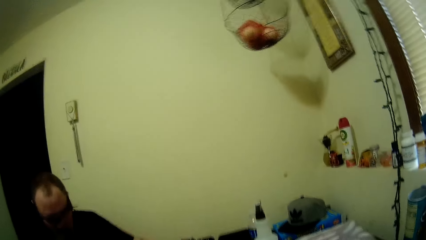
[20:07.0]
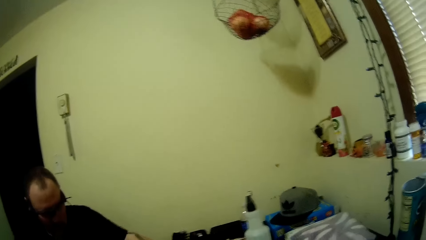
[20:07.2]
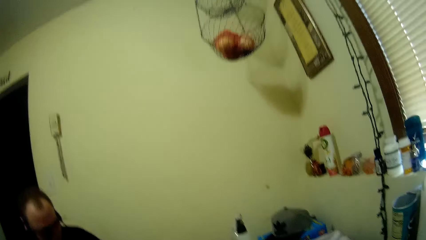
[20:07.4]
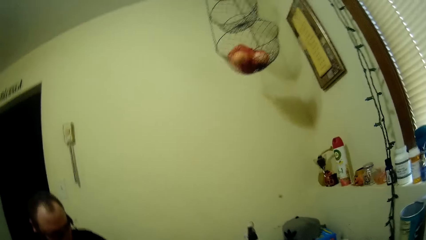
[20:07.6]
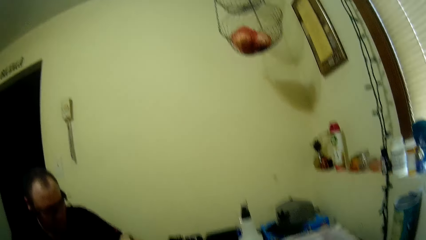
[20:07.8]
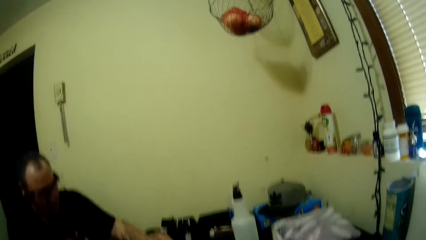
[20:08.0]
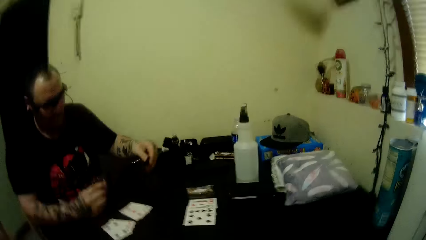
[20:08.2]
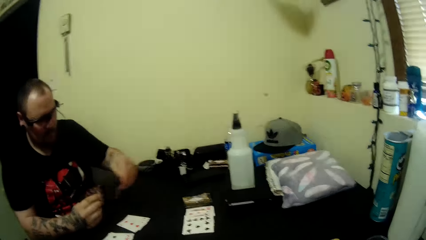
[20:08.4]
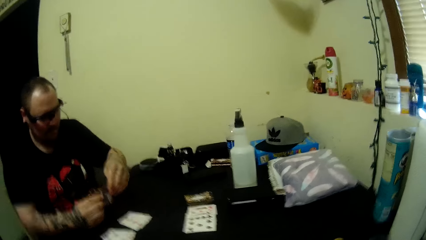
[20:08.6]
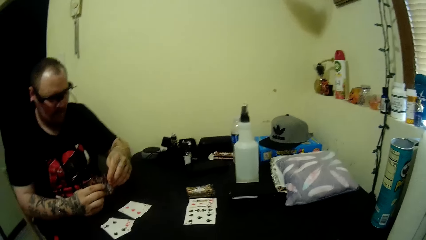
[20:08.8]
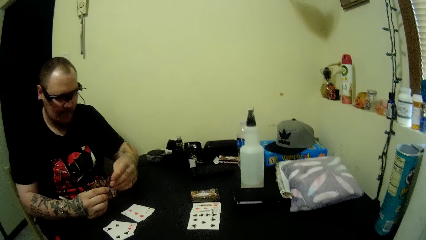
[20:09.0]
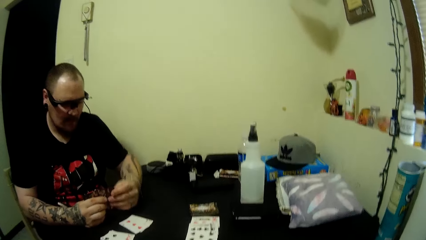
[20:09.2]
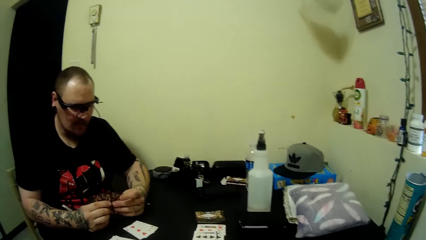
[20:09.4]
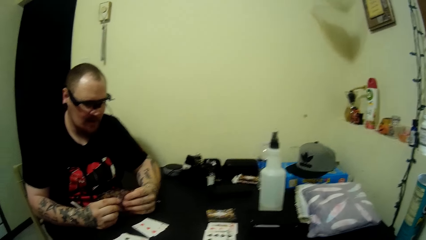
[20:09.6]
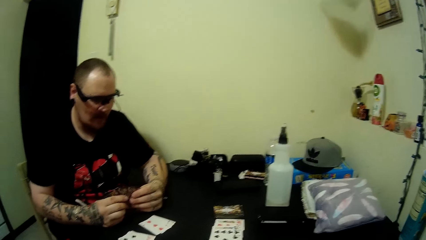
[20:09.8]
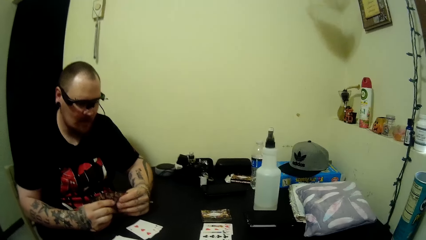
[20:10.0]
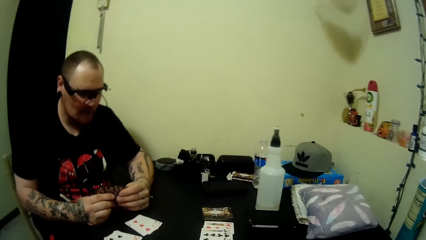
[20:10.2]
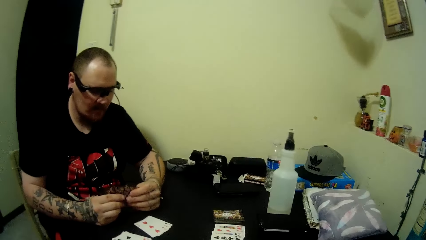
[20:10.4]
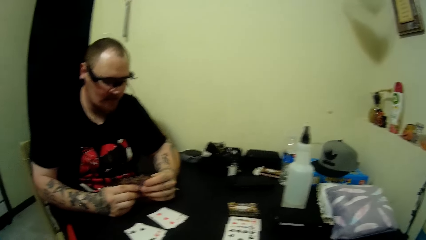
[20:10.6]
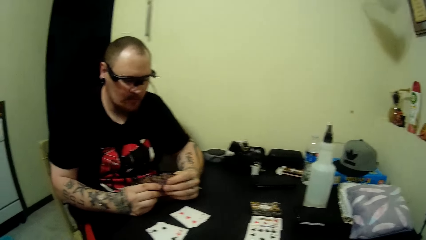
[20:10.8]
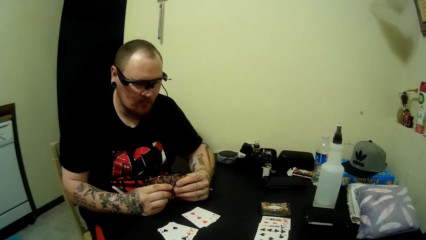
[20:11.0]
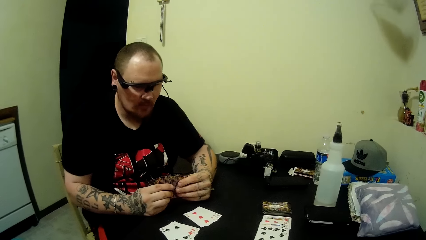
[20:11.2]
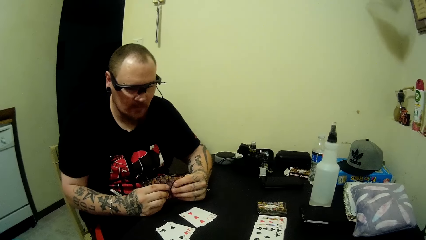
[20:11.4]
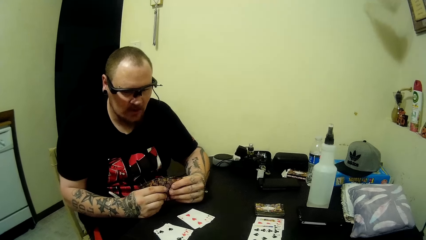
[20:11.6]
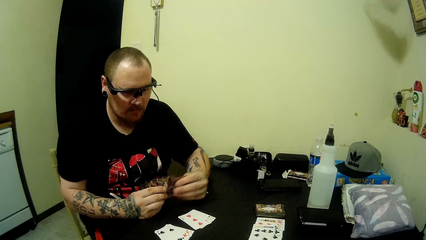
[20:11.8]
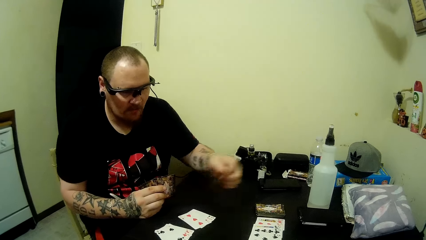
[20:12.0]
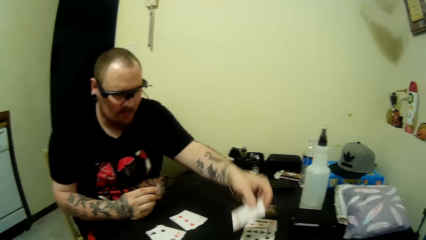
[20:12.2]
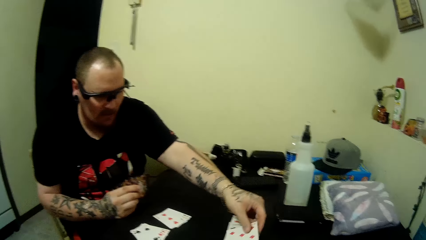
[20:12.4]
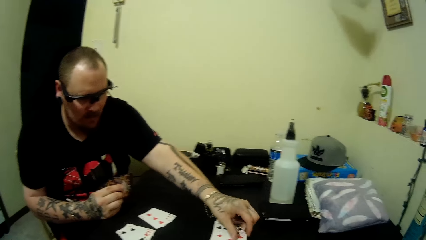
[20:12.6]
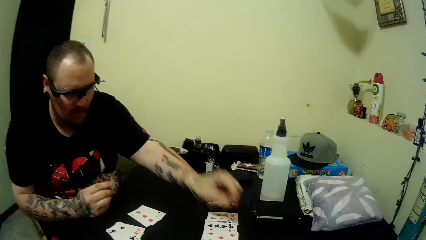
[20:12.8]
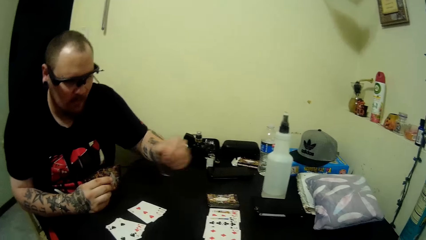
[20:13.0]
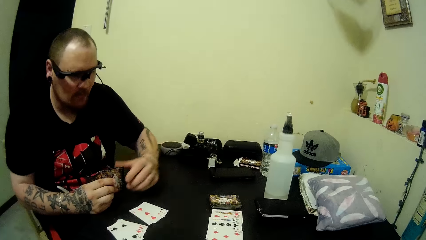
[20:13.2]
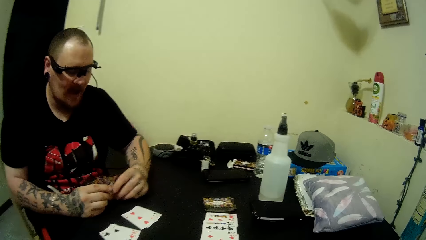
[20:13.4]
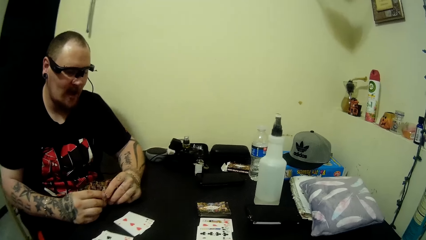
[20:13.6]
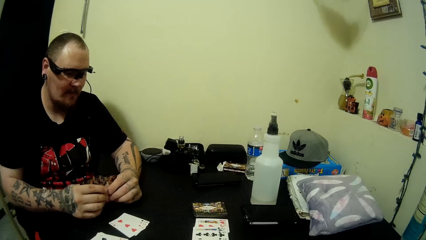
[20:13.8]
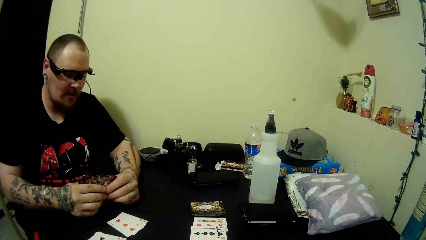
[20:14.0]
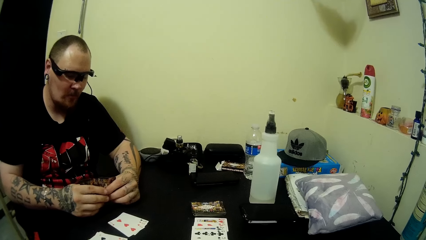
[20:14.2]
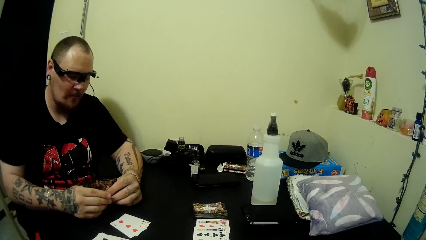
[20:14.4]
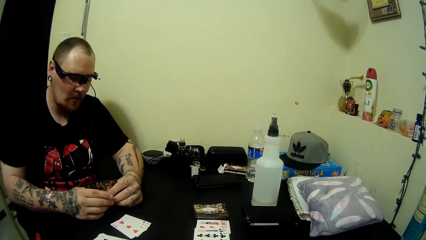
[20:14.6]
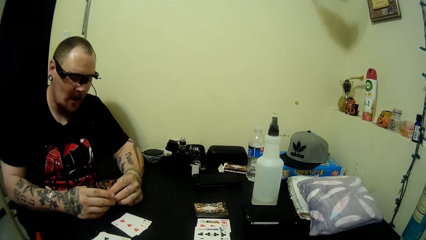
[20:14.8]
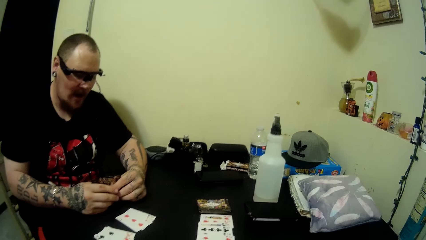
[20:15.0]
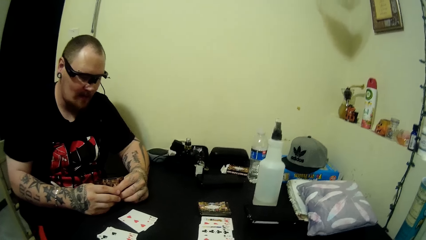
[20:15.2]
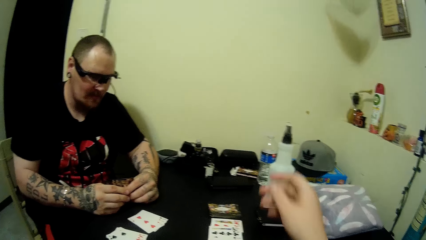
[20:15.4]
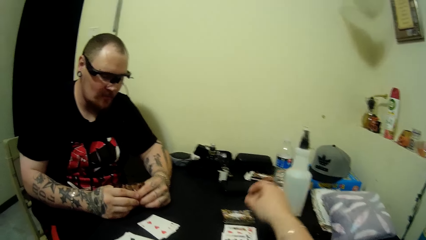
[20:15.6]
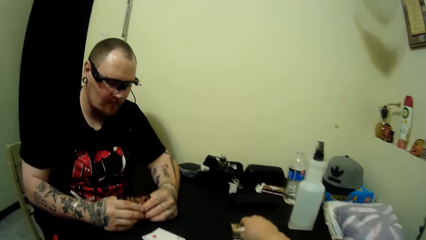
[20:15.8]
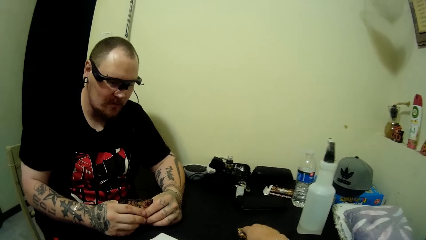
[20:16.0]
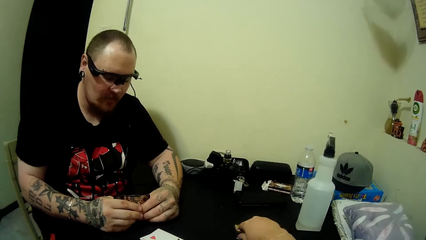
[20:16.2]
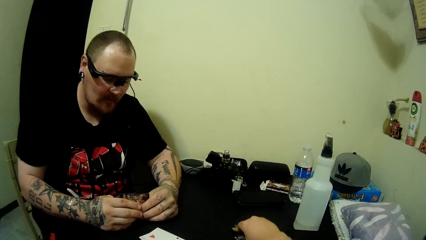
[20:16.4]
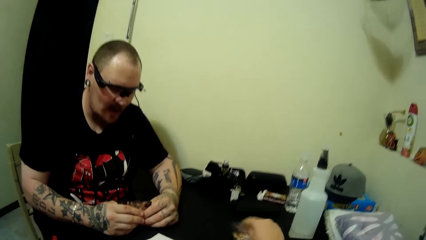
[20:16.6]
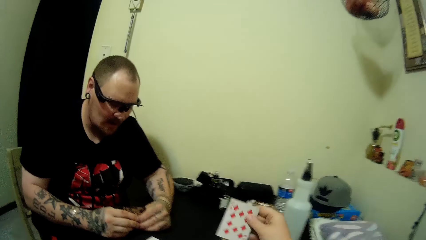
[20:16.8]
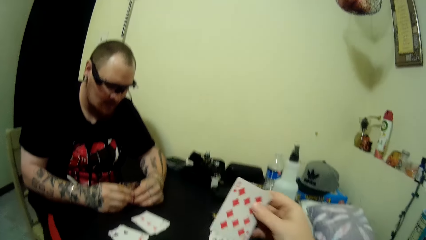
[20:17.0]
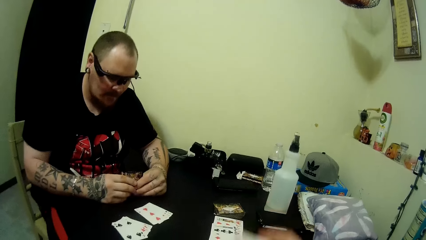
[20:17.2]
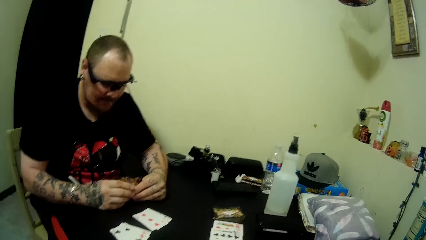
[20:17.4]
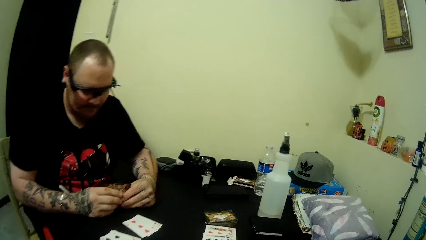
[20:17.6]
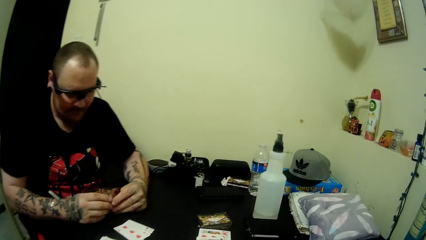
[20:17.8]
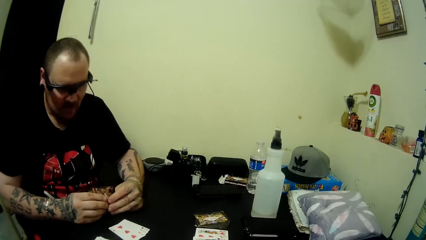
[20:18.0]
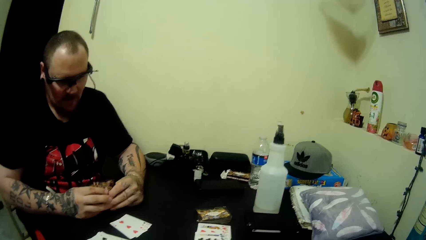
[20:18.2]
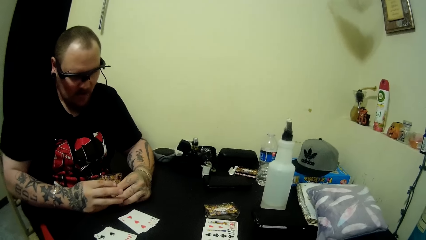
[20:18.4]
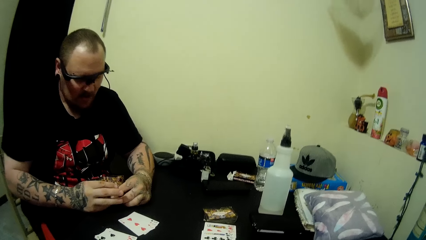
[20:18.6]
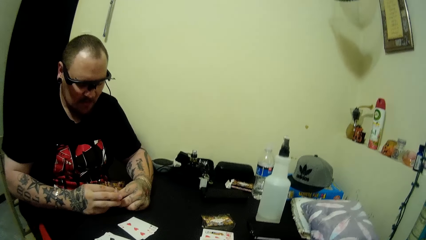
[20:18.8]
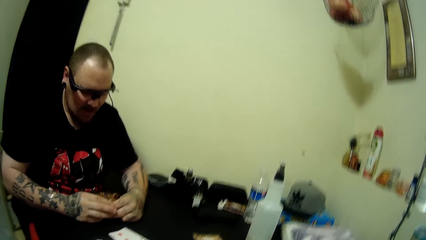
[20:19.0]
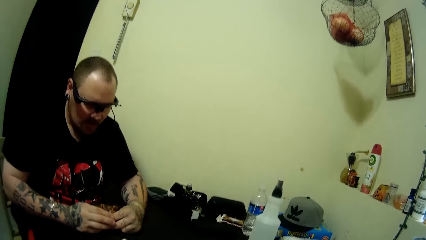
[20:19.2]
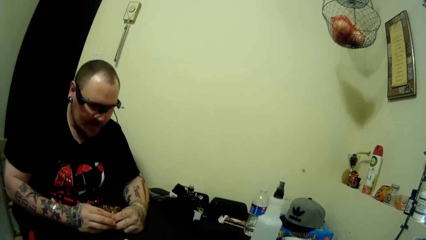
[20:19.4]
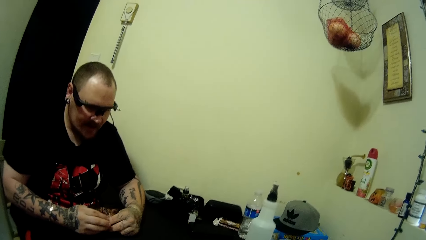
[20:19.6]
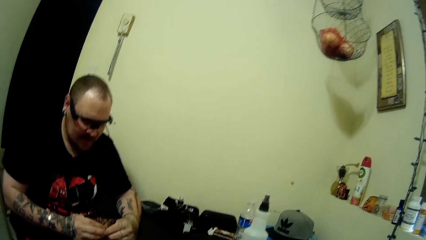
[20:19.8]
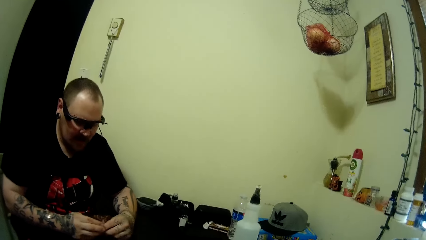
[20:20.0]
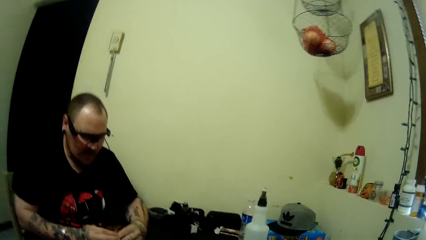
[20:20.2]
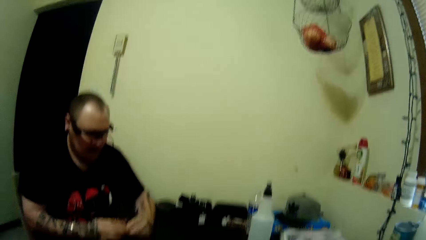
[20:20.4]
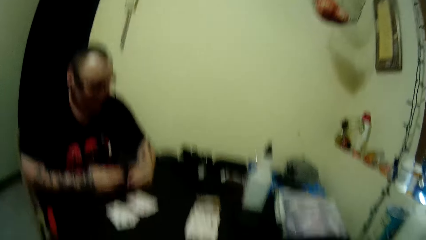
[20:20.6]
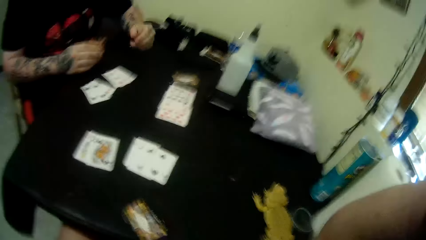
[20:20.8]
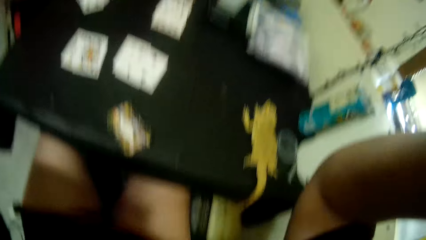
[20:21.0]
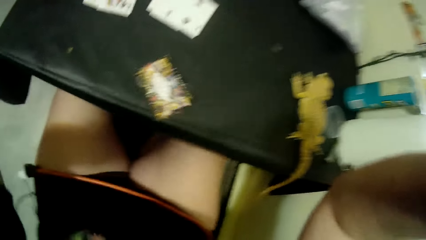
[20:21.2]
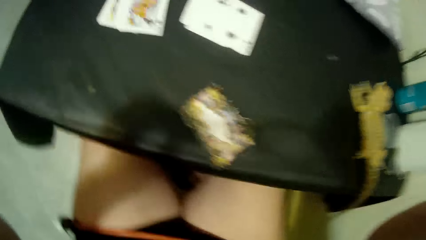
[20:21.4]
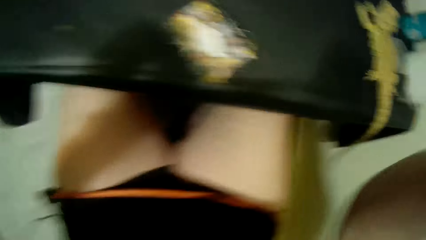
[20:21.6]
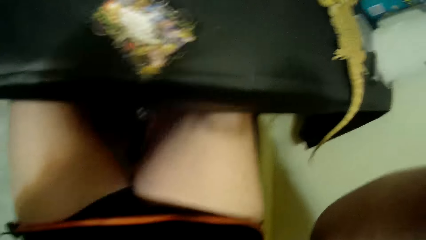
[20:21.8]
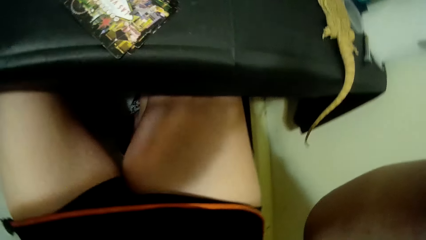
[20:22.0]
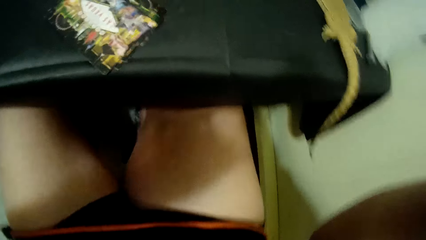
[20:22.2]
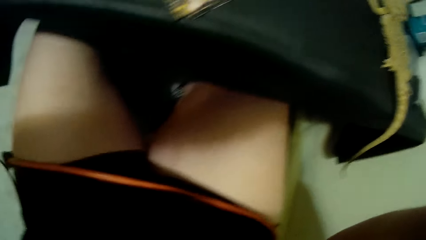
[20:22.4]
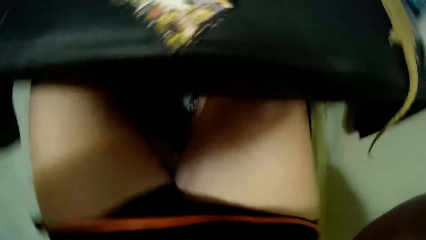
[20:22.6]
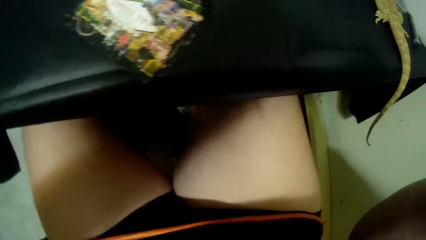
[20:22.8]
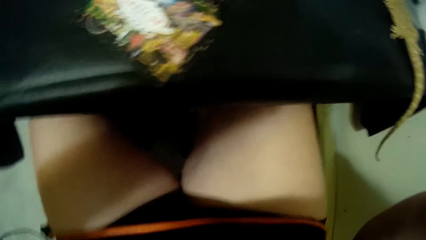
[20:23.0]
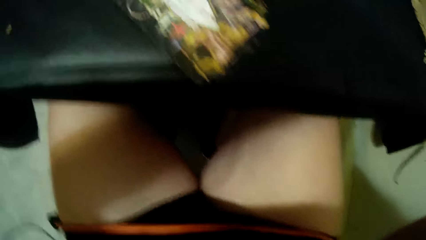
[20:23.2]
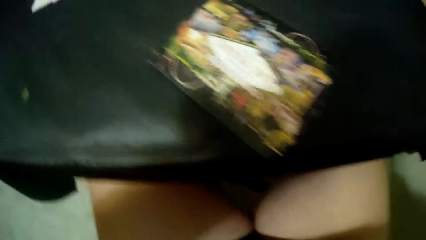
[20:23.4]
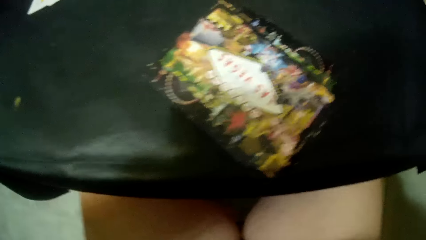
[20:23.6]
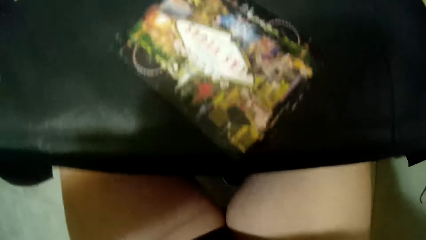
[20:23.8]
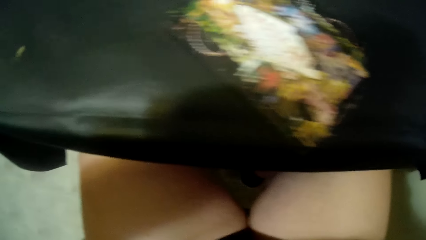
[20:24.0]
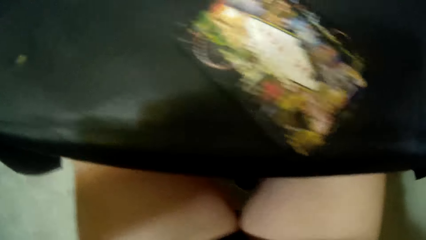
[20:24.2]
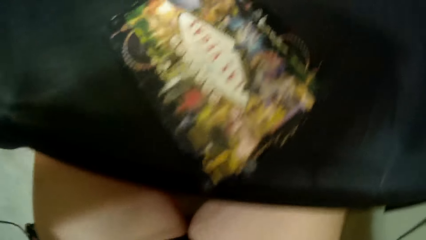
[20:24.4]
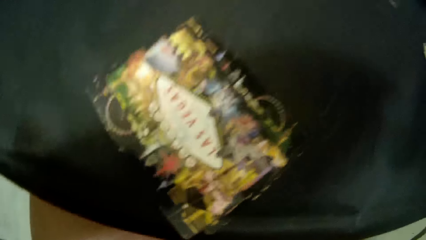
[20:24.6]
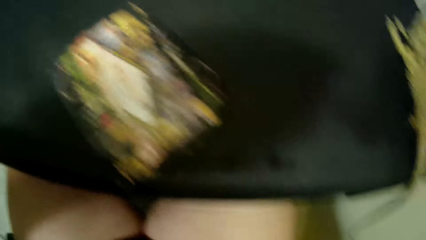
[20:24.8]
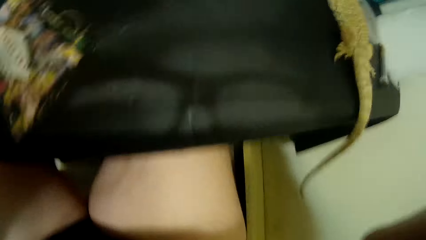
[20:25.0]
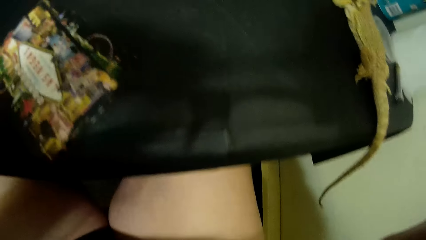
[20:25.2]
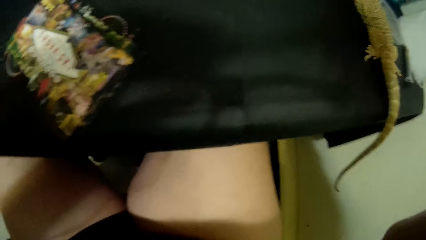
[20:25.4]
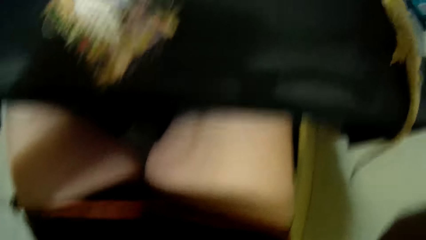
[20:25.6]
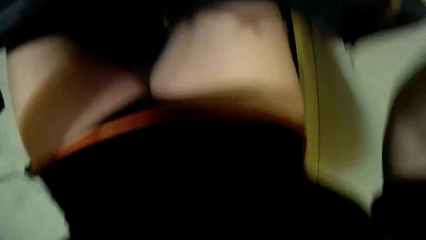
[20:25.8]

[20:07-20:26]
A man blows out smoke from his mouth. The camera wearer observes the man. The man plays a card on the table. The man holds the cards with both hands. The camera wearer picks a card from the table. She observes the man. She talks to the man. She adjusts the camera on her head.
